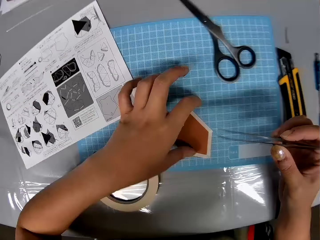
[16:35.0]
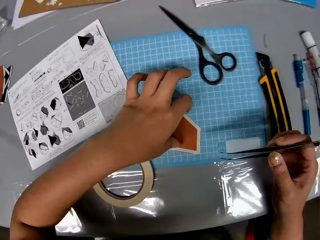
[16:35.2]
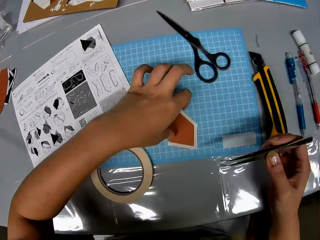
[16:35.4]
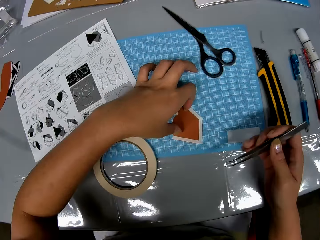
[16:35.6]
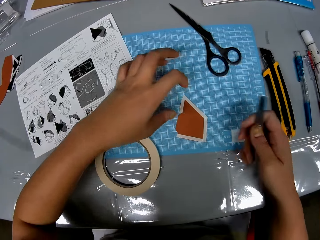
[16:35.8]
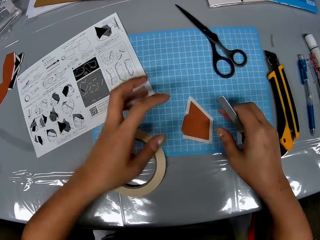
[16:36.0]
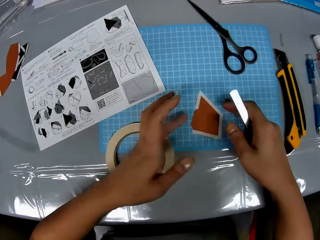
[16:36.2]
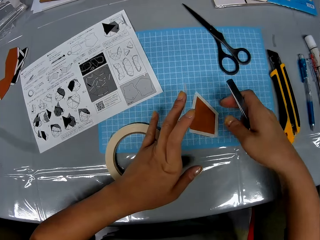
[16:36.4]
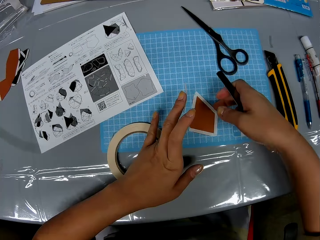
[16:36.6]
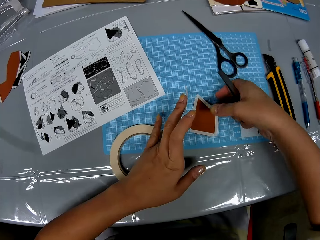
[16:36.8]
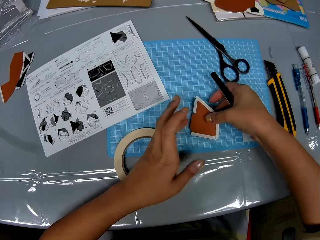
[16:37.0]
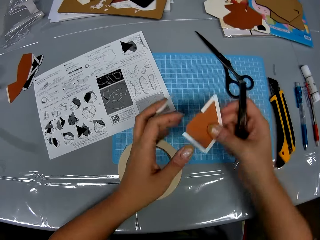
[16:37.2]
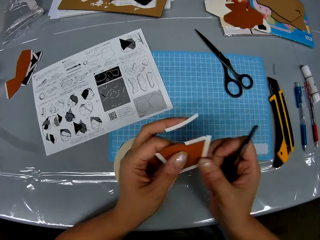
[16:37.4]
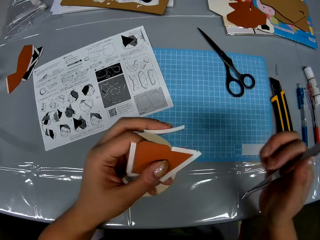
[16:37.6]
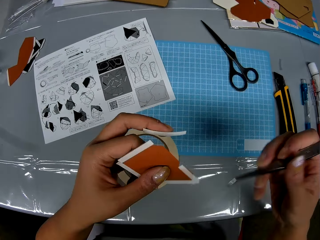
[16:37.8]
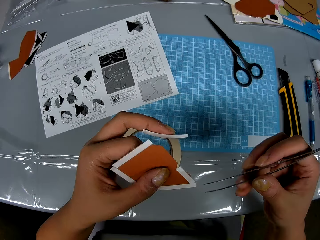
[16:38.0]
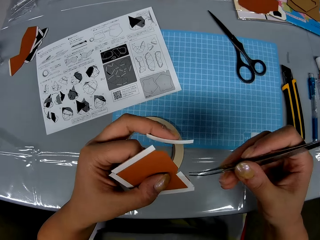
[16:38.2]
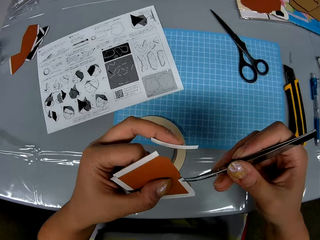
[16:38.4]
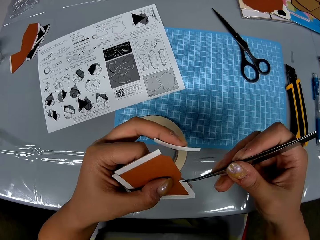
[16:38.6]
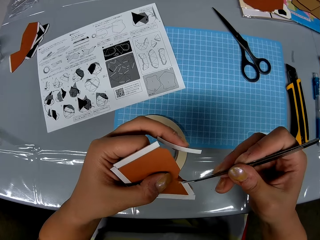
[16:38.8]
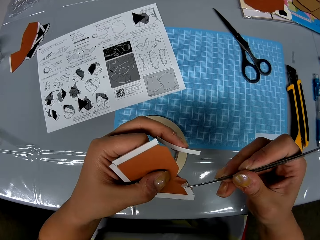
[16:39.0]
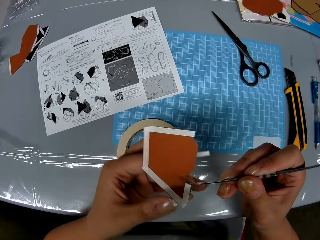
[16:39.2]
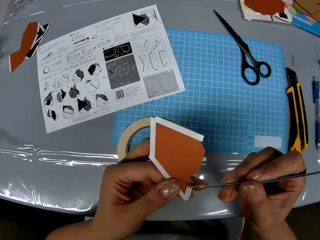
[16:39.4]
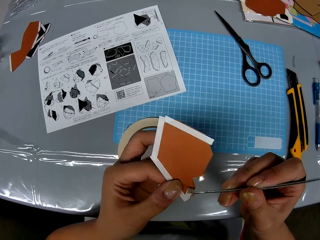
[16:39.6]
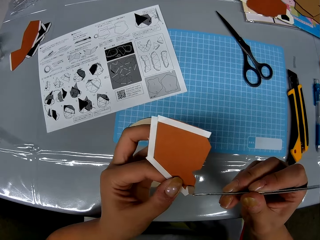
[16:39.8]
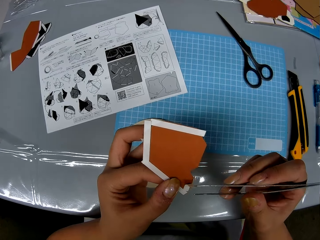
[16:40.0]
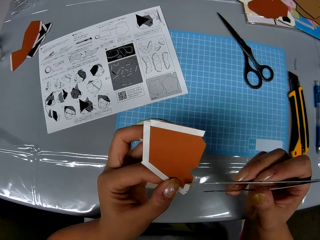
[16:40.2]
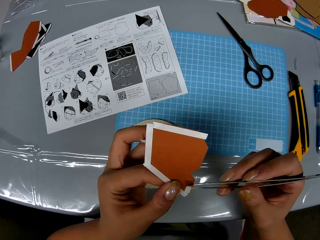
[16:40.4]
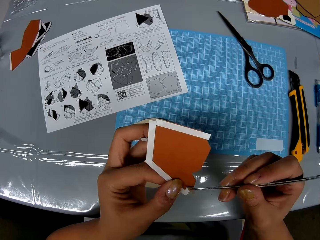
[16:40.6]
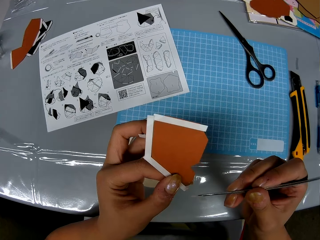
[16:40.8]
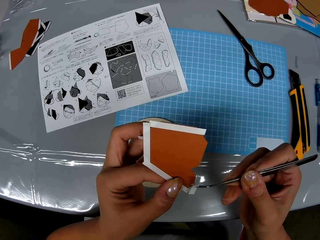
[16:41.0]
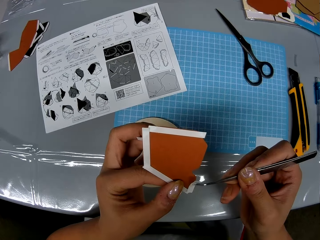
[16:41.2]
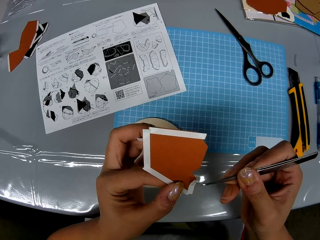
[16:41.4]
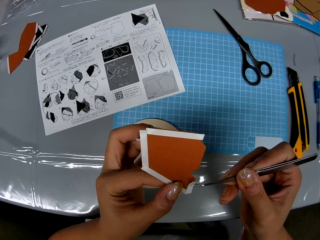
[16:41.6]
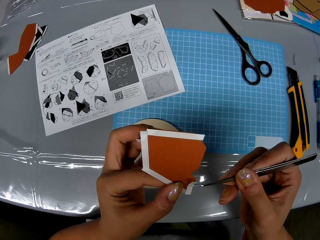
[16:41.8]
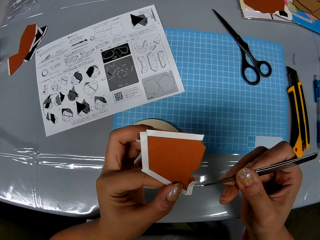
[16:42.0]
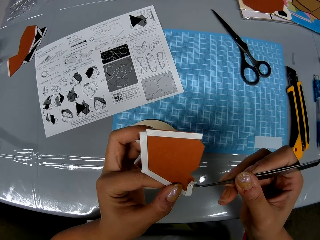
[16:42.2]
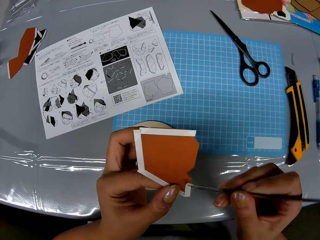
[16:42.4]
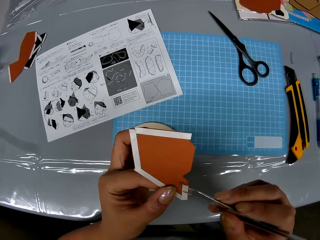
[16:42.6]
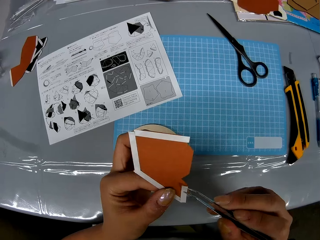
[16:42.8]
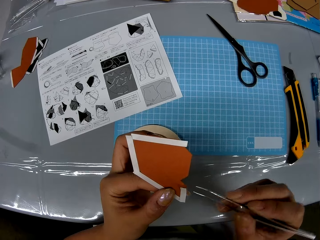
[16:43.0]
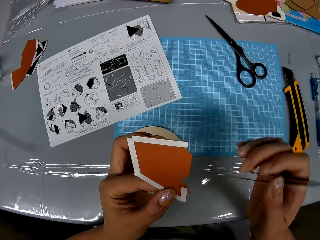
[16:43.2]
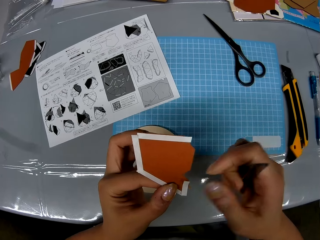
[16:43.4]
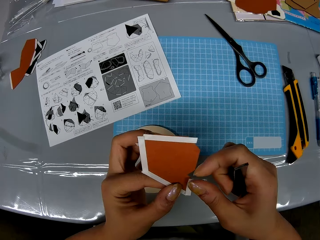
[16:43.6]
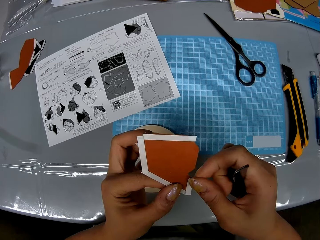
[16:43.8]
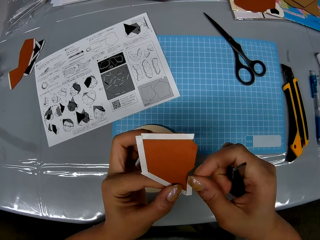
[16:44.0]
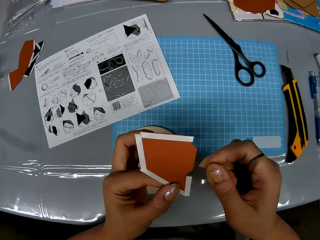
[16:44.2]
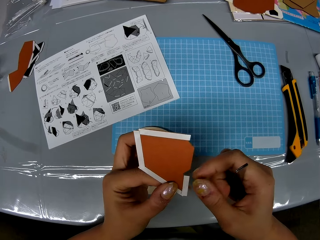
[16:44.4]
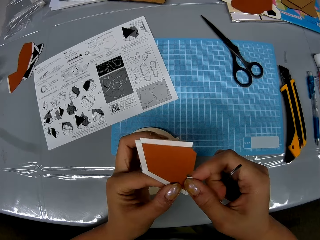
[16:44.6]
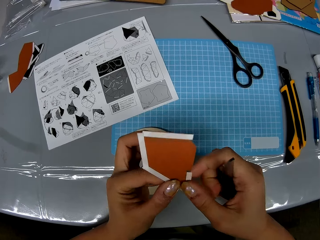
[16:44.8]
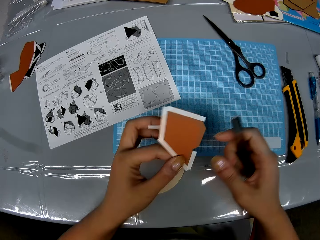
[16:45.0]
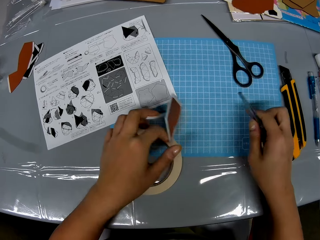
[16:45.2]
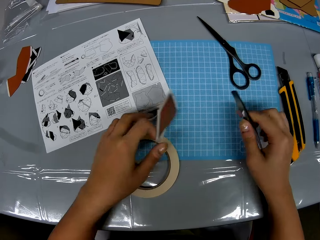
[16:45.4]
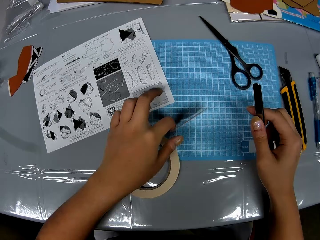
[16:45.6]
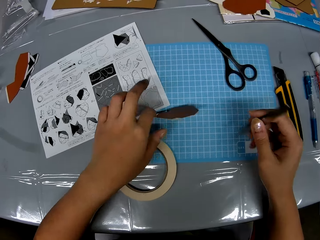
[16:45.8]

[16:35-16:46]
The camera wearer touches the piece of paper or model paper with her left hand. She picks up the piece of paper from the cutting sheet with both hands. She holds the model paper with both hands. She holds the model paper with one hand. She fixes the strip to the piece of paper with the prong tool or tweezer tongs. She holds the masking tape with the tweezer tongs. She pulls the masking tape from the model paper. She sticks the masking tape on the model paper. She rubs the piece of paper with both hands.

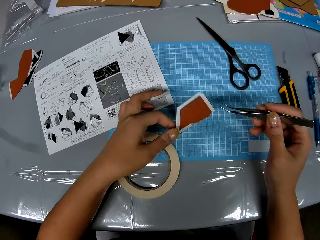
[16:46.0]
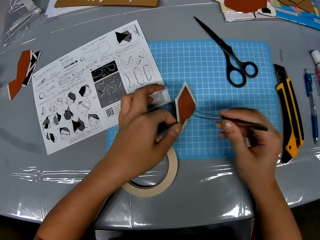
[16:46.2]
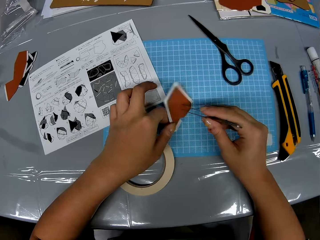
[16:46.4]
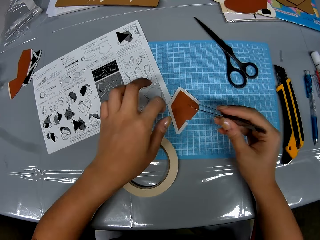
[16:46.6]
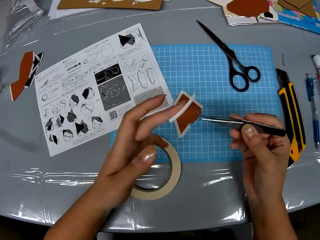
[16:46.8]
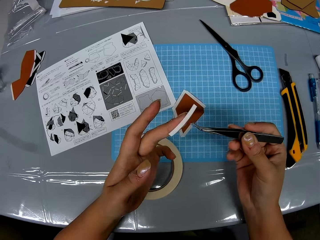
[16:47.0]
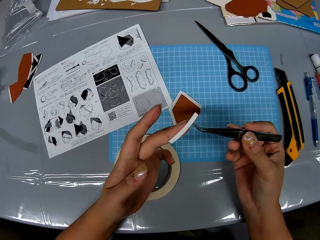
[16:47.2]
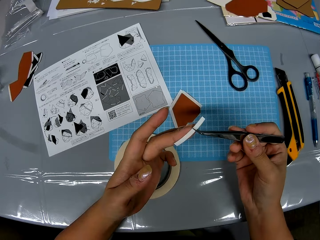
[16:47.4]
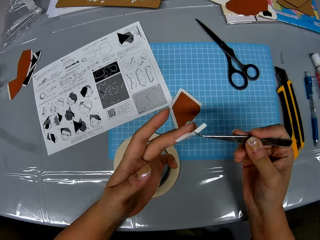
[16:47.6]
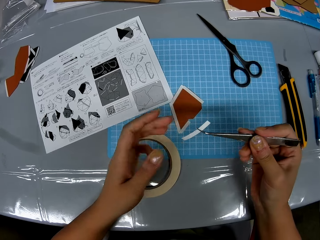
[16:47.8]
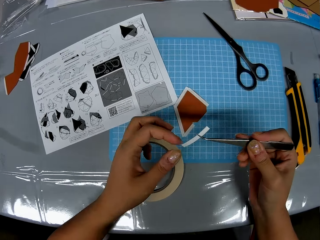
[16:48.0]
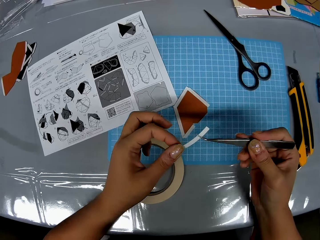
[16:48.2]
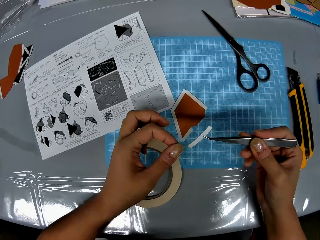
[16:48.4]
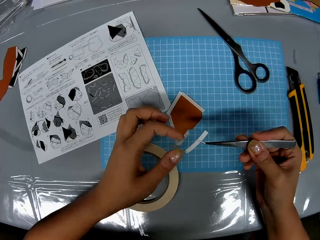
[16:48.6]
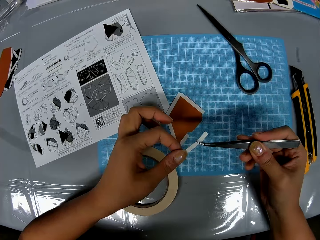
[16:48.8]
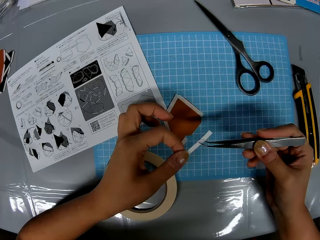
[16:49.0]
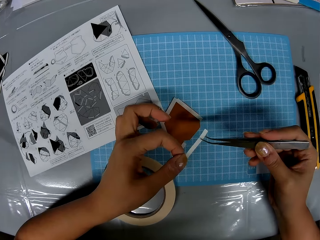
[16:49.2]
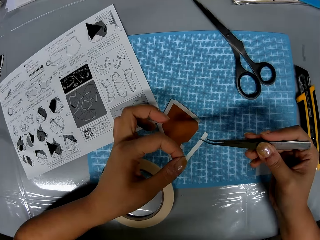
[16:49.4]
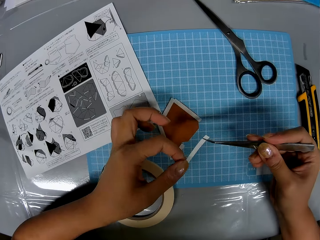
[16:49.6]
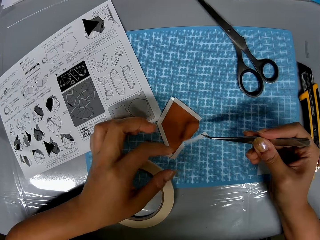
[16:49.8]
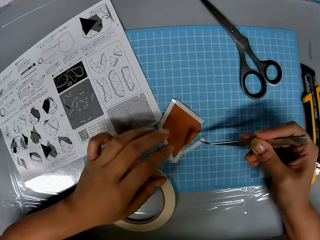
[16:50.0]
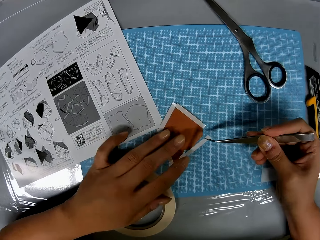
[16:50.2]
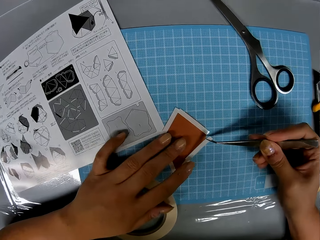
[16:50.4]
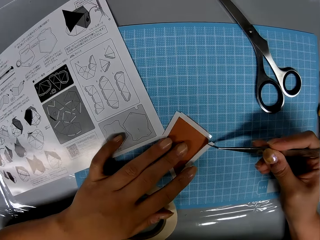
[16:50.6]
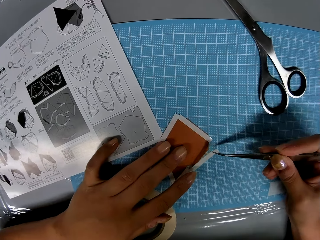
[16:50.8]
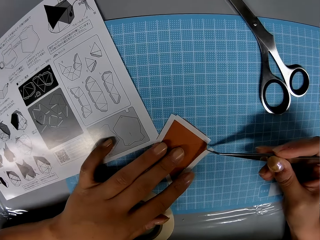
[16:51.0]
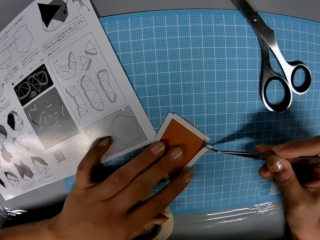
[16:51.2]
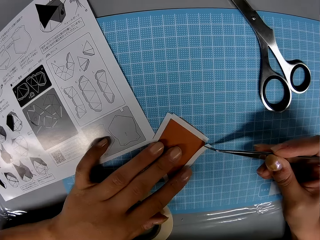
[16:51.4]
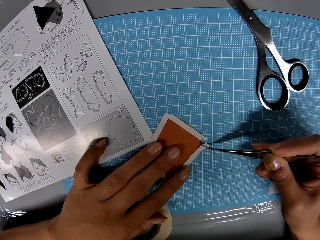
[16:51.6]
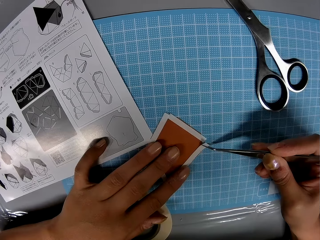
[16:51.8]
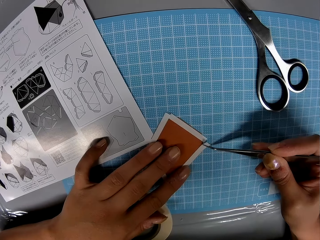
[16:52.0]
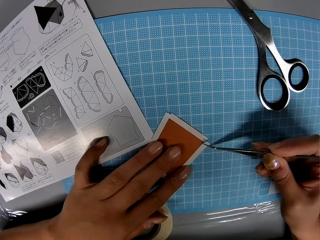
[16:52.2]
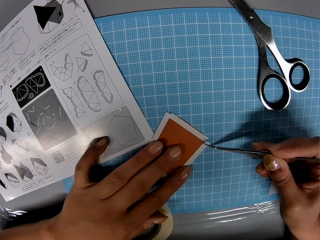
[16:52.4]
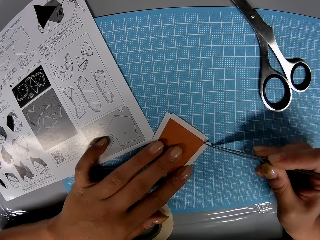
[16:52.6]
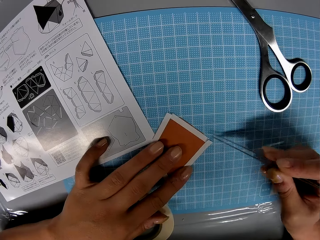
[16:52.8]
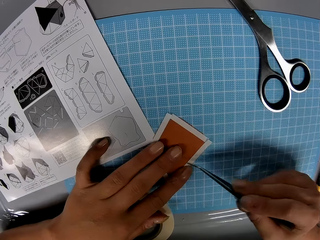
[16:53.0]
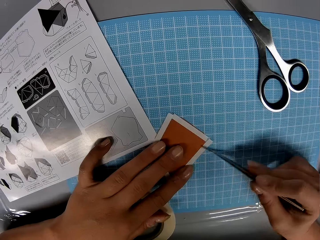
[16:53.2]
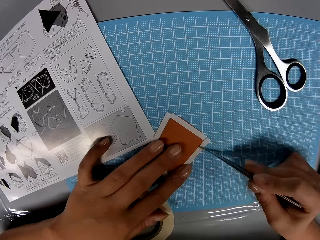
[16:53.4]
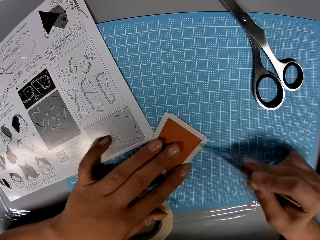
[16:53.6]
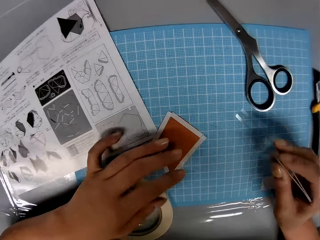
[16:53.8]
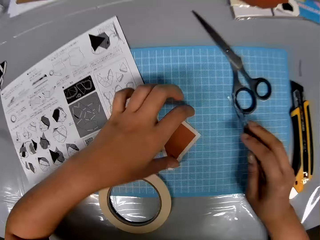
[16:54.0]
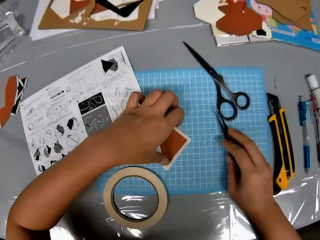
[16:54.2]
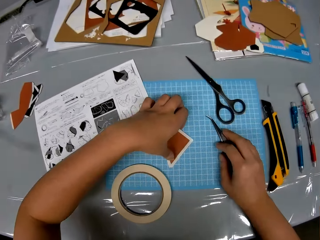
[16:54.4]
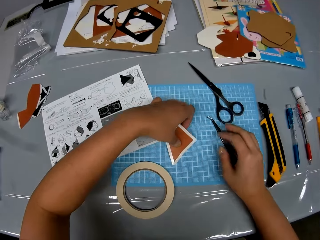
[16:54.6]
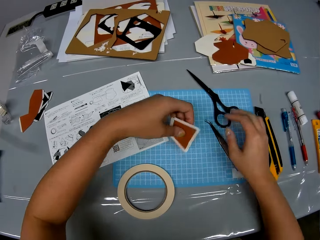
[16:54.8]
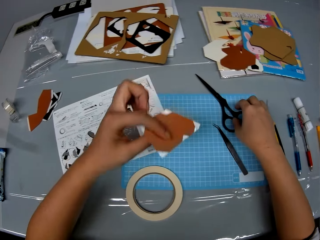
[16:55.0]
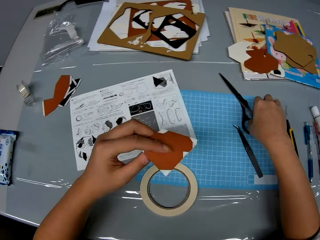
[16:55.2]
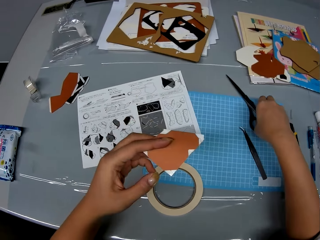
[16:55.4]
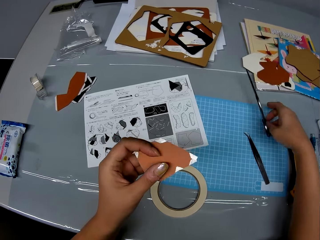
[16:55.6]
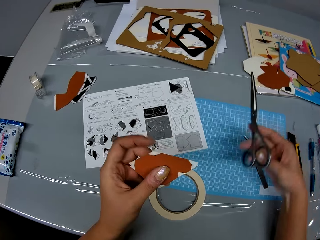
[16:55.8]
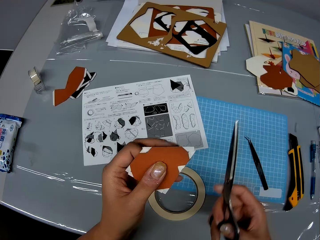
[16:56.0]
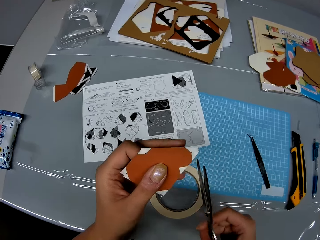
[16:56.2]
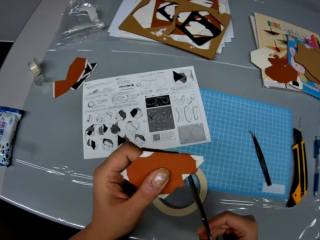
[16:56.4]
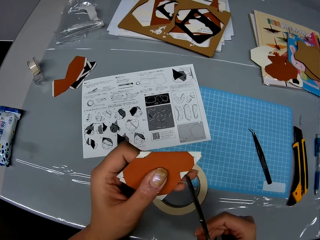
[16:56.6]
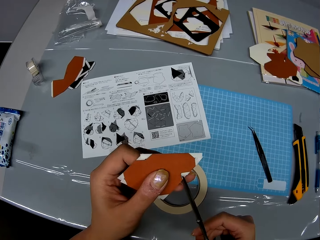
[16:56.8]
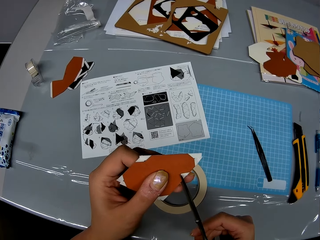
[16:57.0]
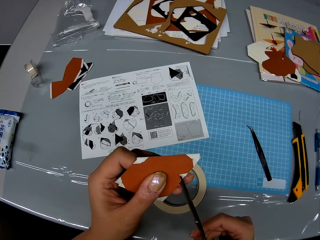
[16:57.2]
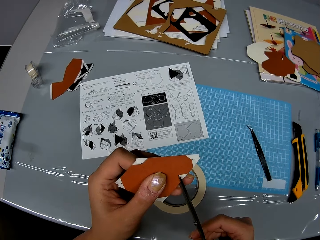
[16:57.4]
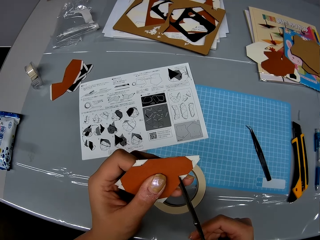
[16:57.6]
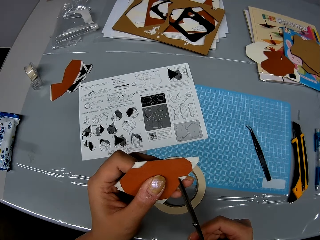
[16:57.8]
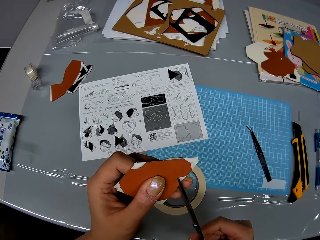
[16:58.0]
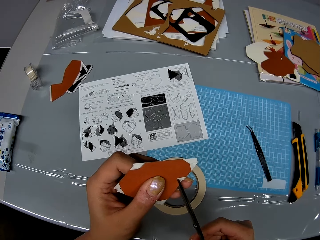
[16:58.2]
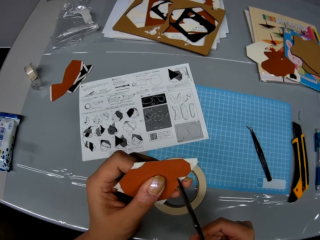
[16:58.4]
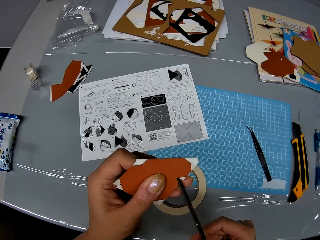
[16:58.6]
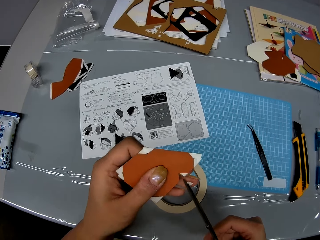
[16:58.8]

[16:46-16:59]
The camera wearer drops the piece of paper or model paper from her left hand onto the table with the prong tool or tweezer tongs. They pick the strip from her left hand with the prong tool. They hold the masking tape with the tweezer tongs. They rub the strip with her left hand. They hold the other end of the masking tape with his hand. They fix the strip to the piece of paper with the prong tool and her left hand. They rub the masking tape against the model paper. They pick up the piece of paper with her left hand and drop the prong tool on the cutting sheet with her right hand. They pick up the scissors from the cutting sheet with her right hand. They hold the model paper. They trim a strip of the cellophane tape on the piece of paper with the scissors. They cut the edges of the model paper.
